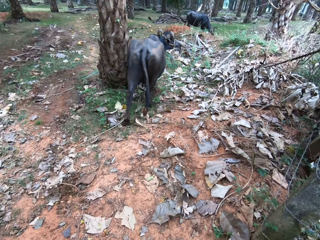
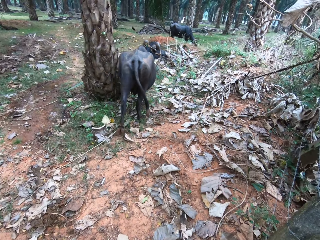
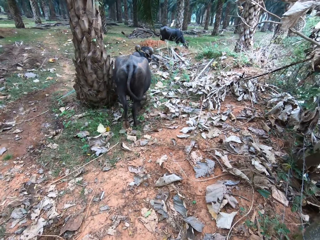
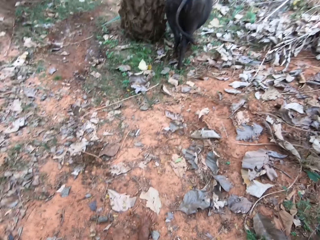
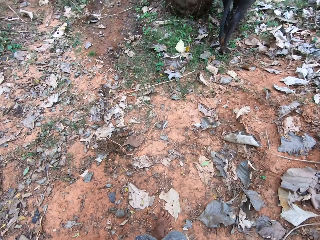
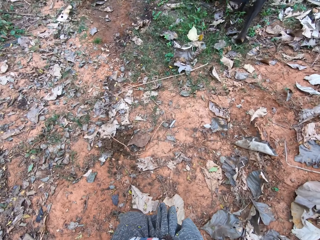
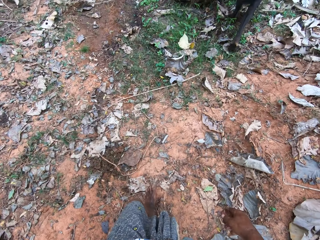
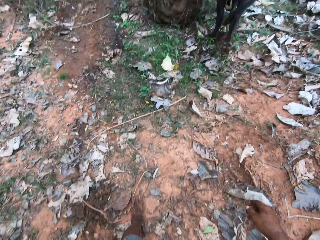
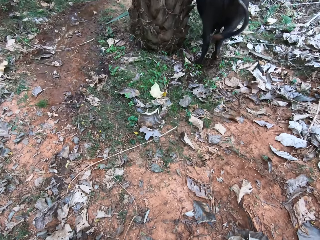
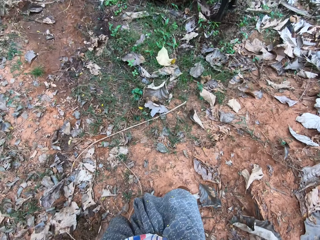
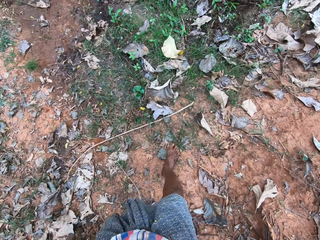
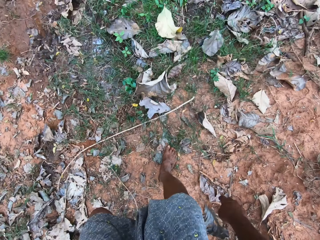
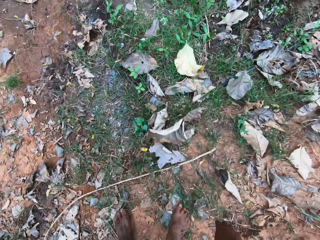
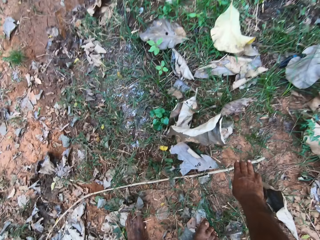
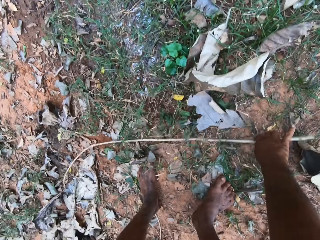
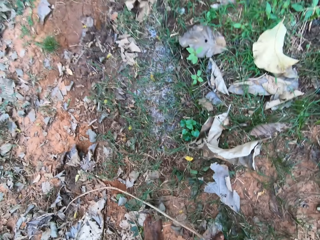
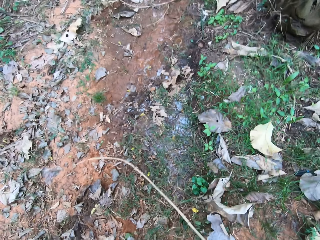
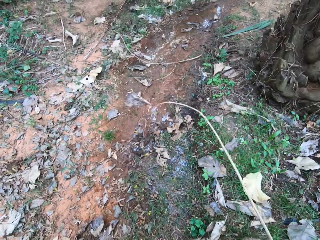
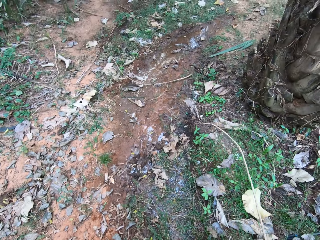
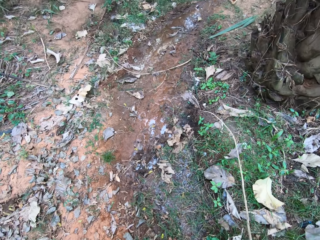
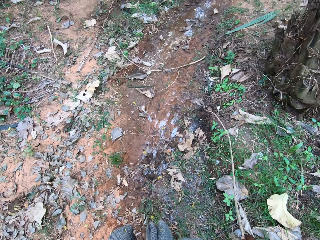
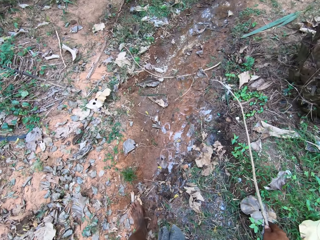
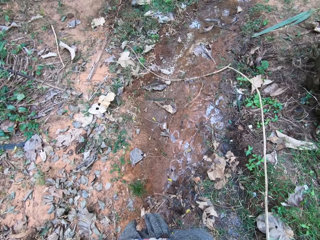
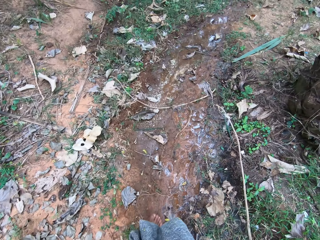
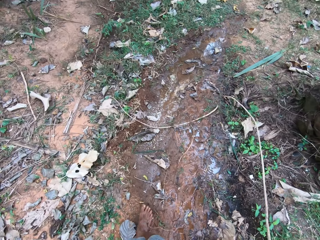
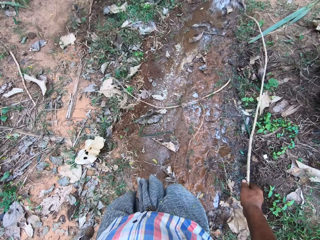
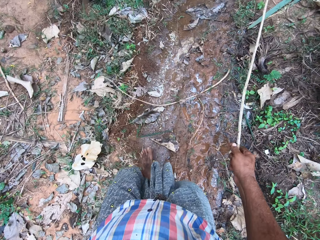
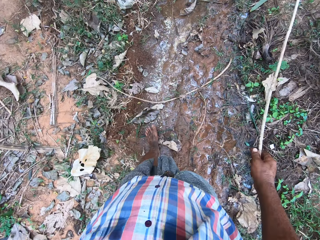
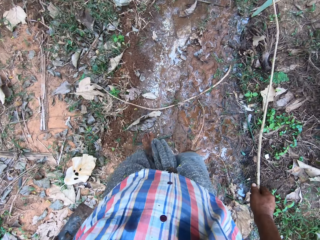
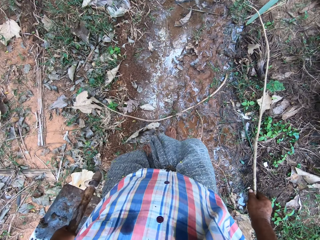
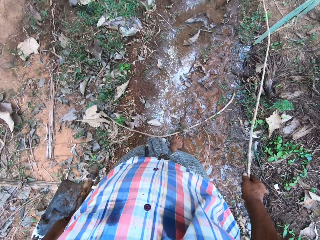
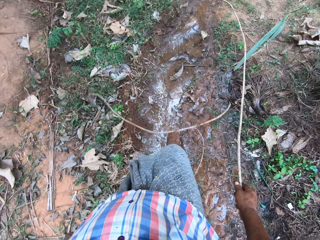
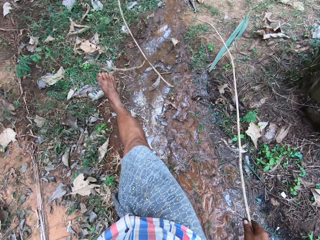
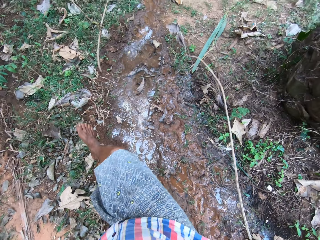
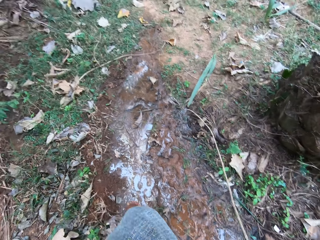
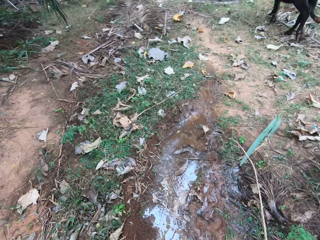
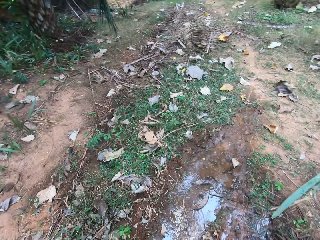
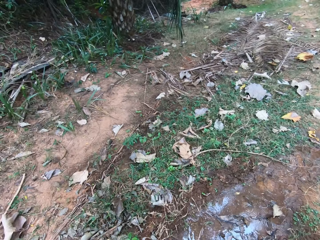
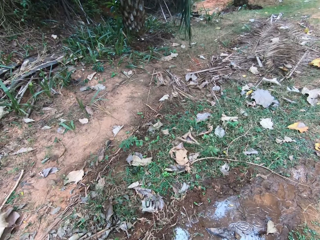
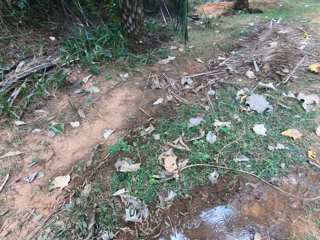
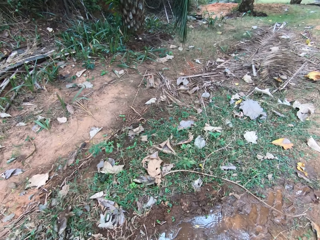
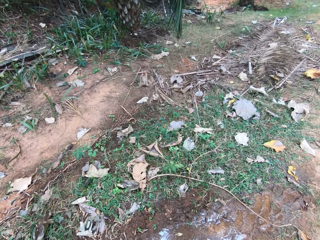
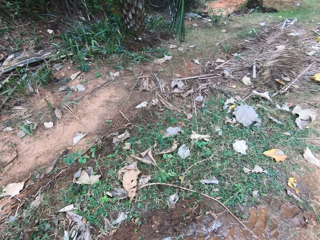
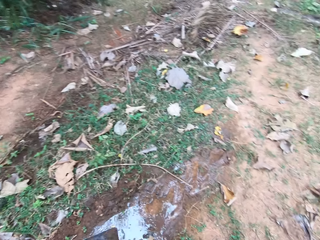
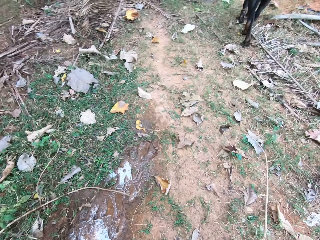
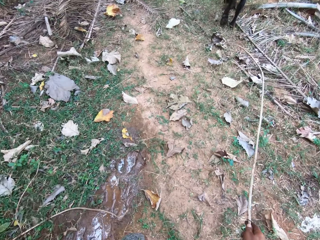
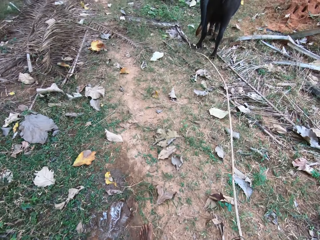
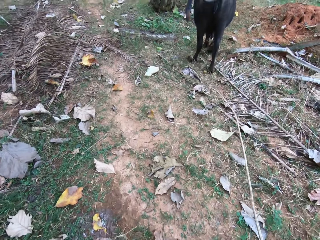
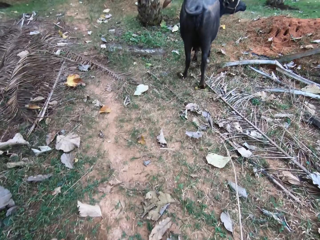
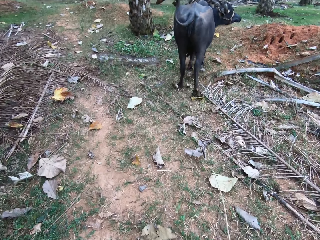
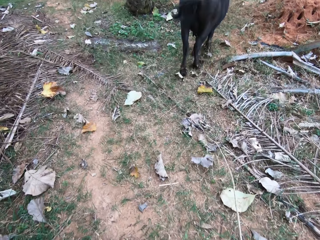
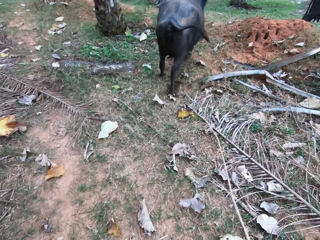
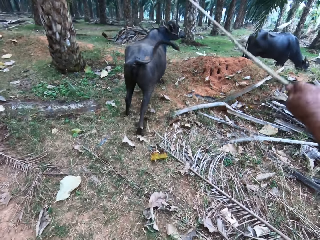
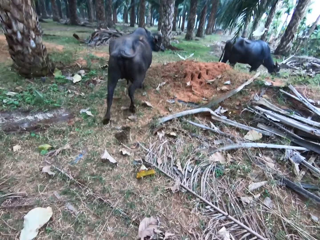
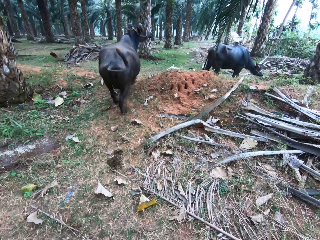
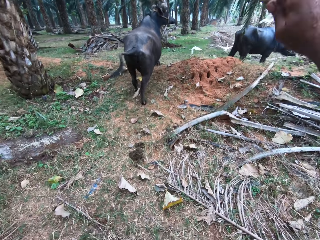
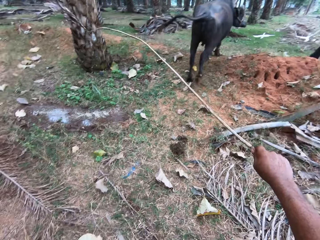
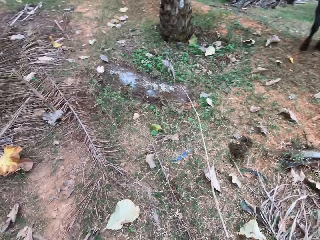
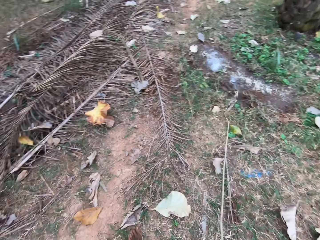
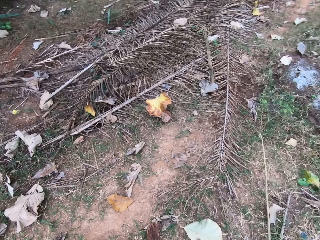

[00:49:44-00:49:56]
The camera wearer walks around the garden. They pick up a stick. They walk around.

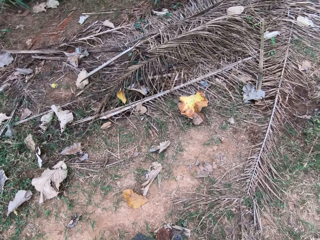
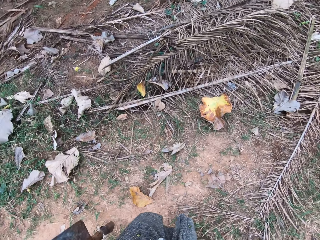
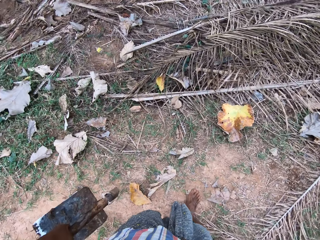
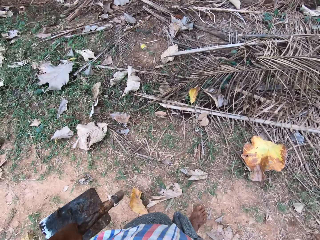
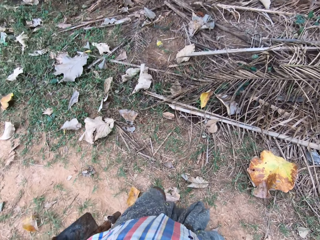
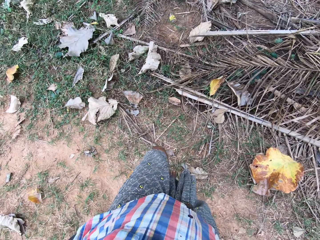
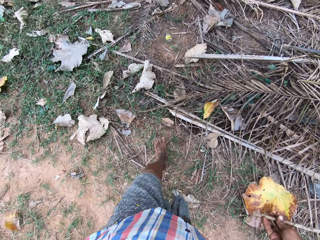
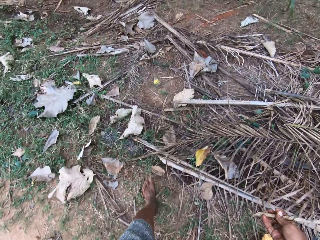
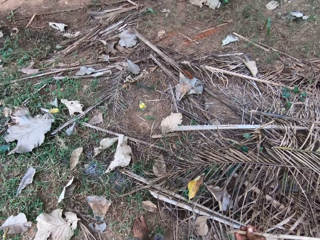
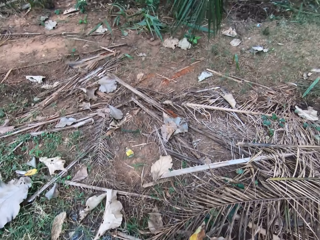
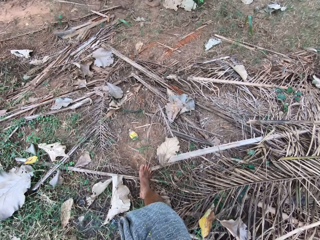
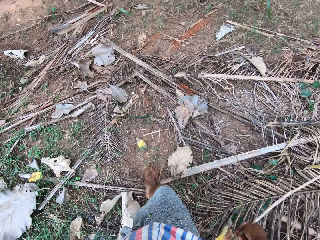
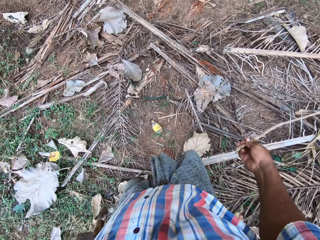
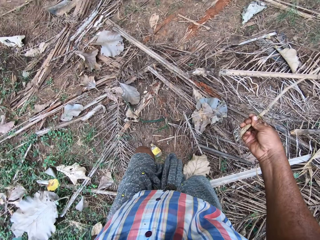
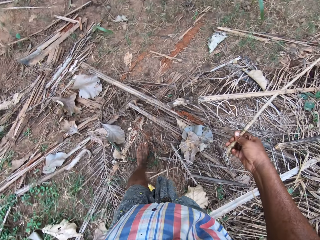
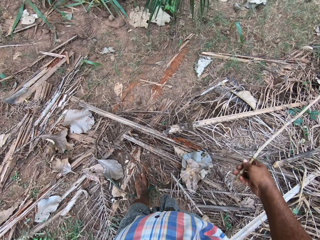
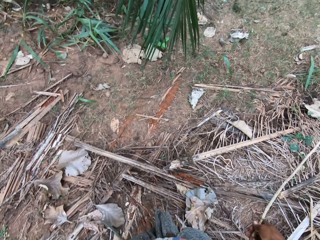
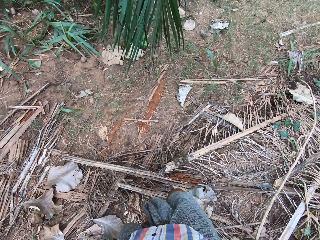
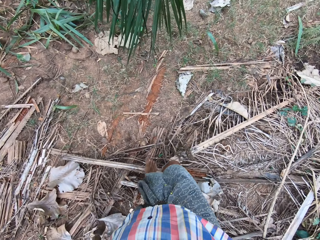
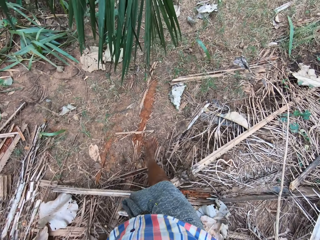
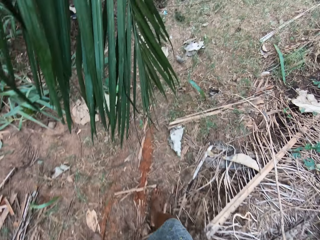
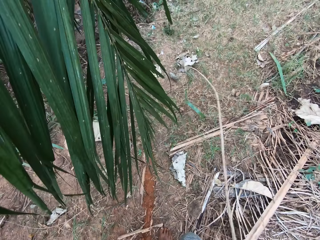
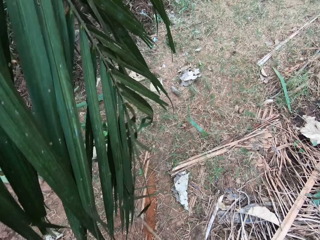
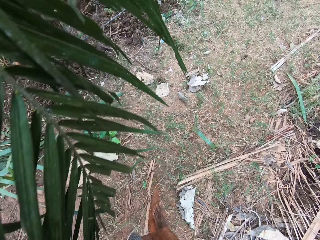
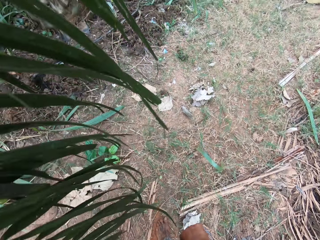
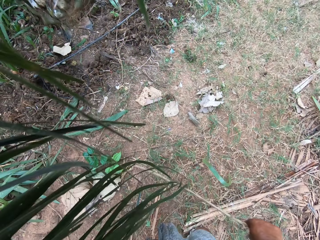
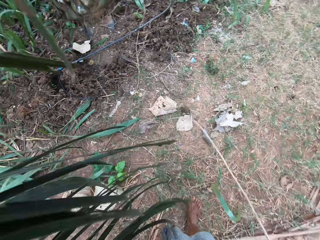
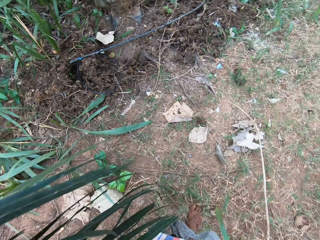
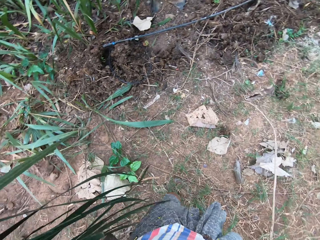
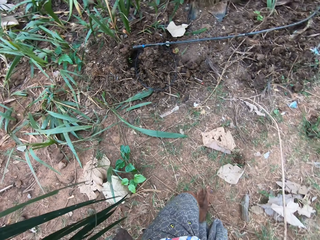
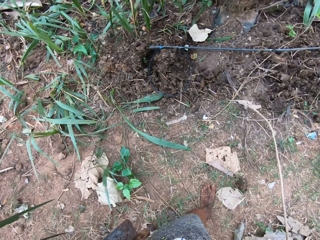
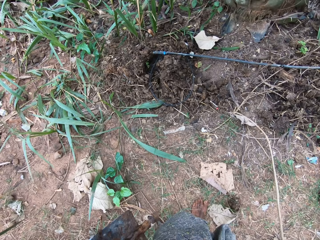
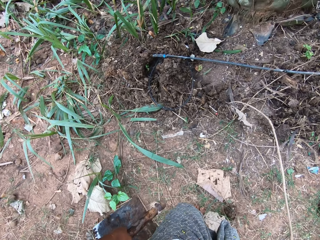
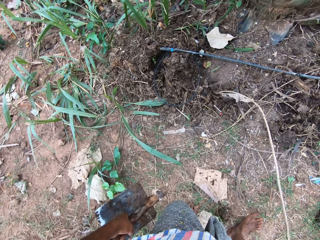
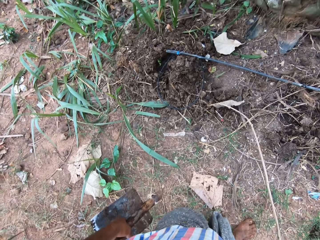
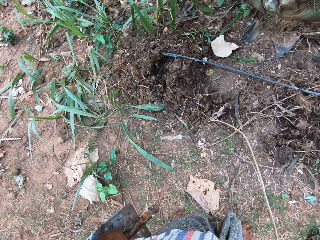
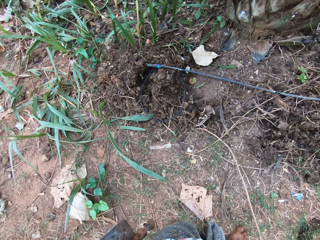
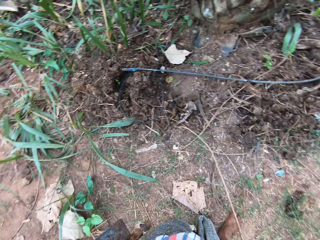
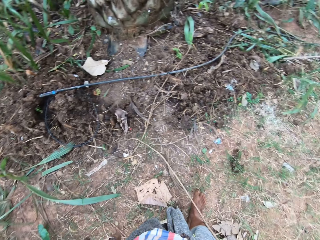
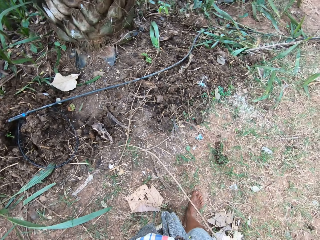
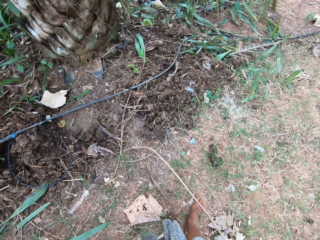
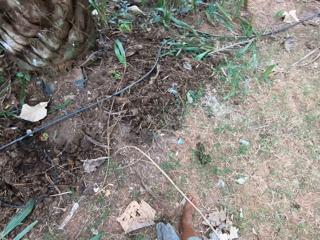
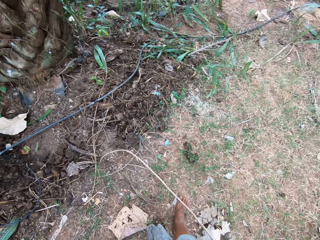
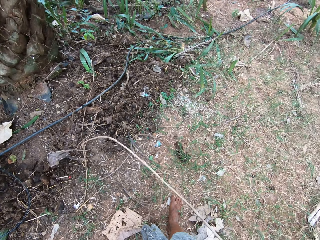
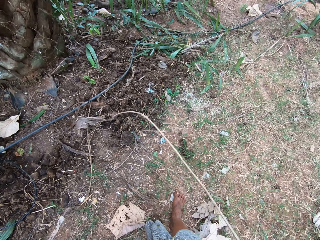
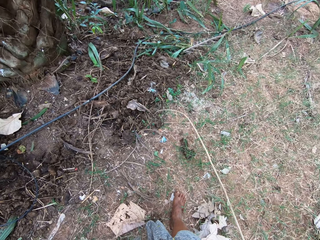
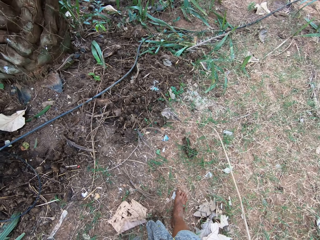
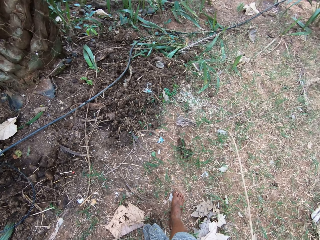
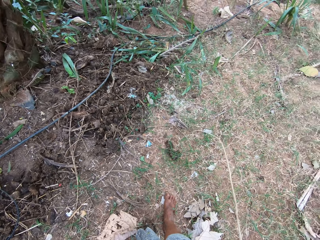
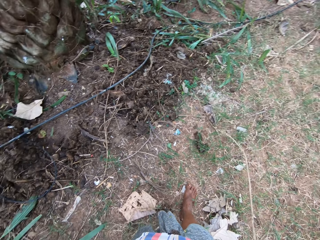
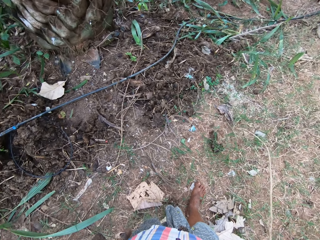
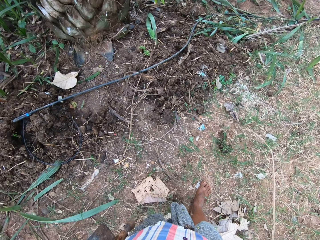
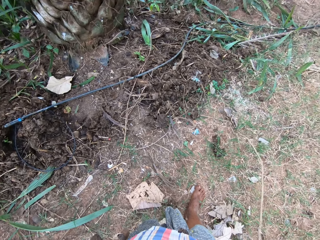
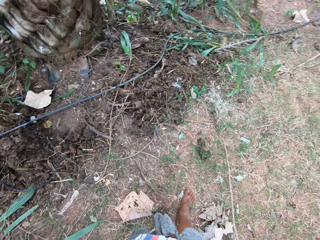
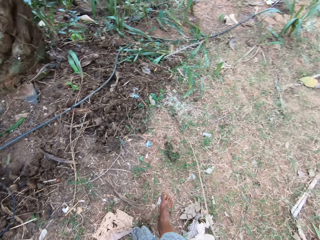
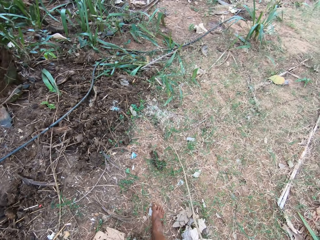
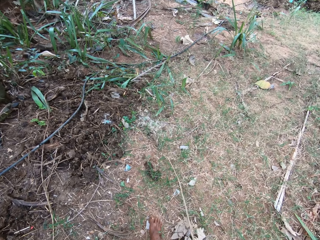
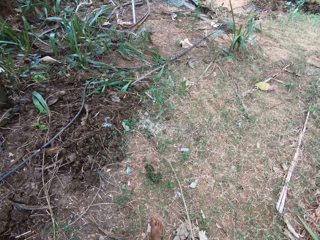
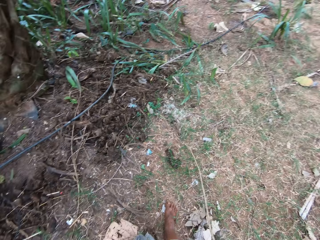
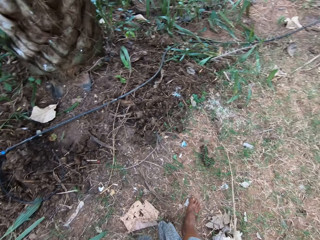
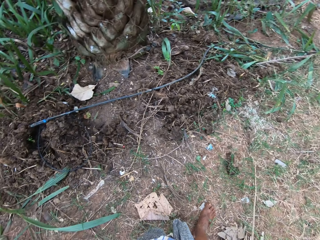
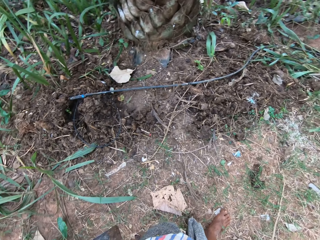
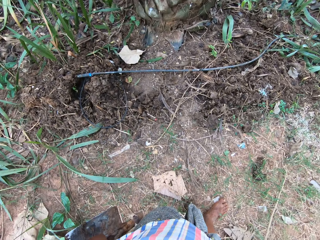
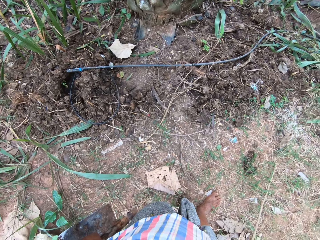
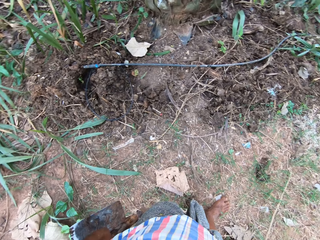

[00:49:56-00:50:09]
The camera wearer looks around.
